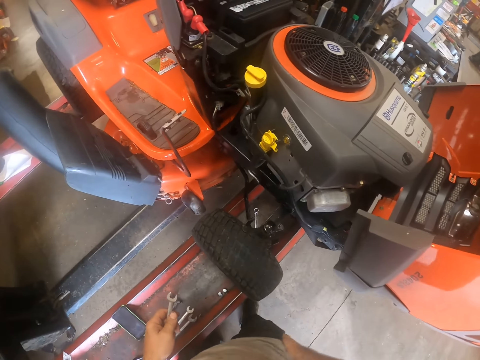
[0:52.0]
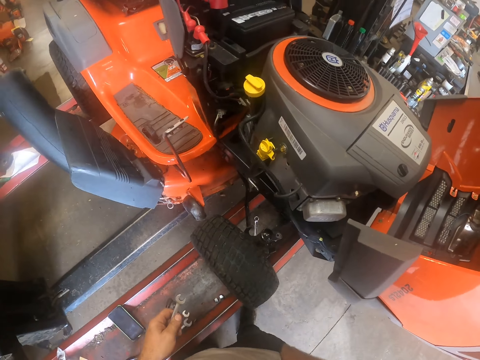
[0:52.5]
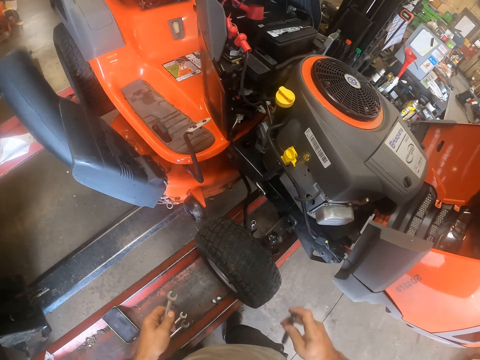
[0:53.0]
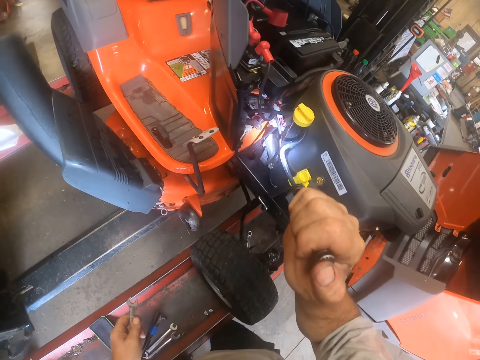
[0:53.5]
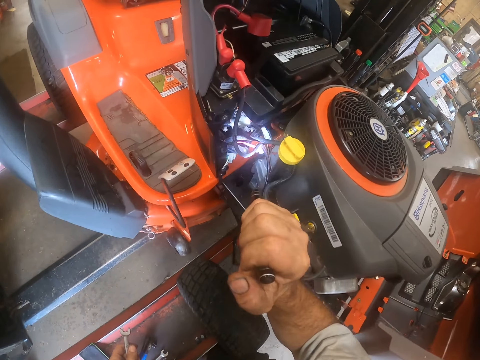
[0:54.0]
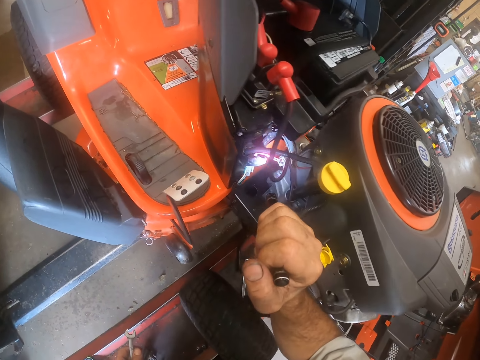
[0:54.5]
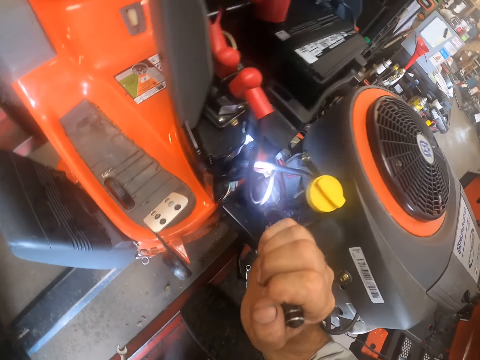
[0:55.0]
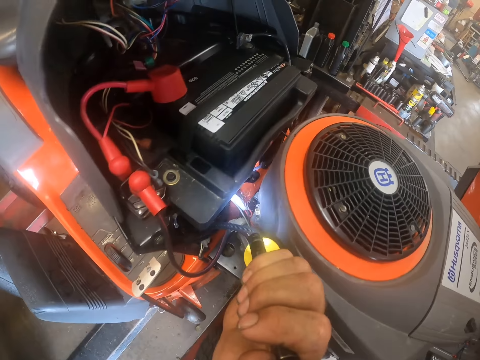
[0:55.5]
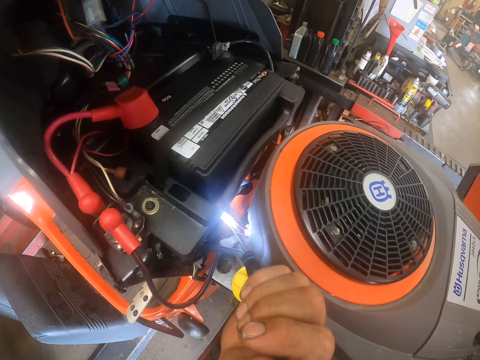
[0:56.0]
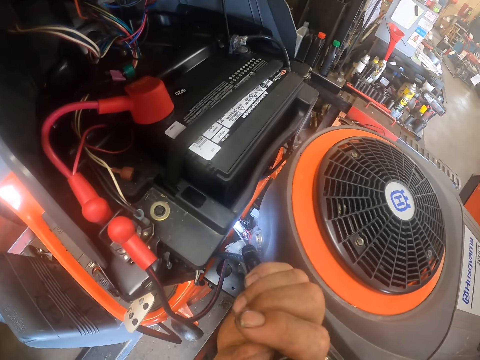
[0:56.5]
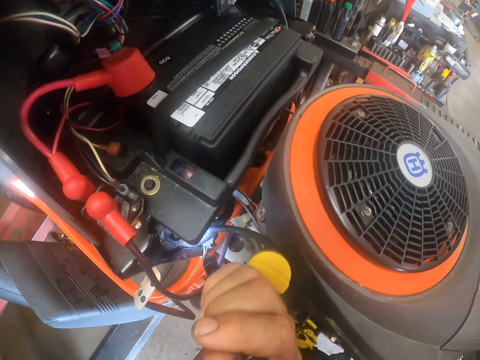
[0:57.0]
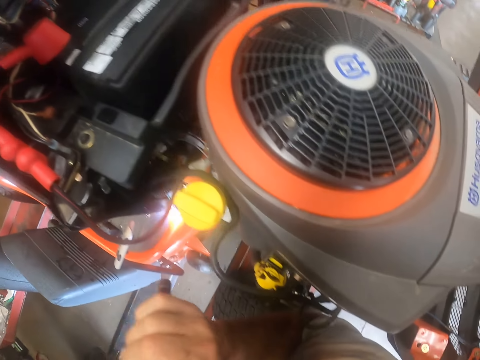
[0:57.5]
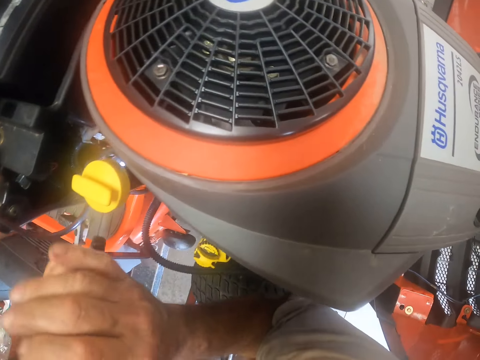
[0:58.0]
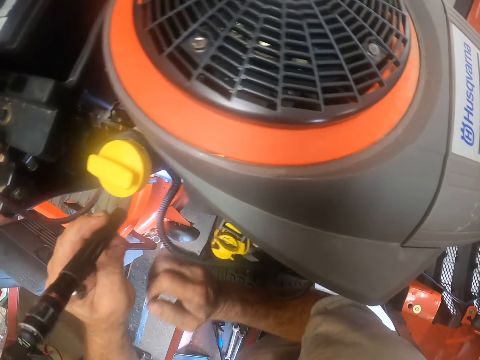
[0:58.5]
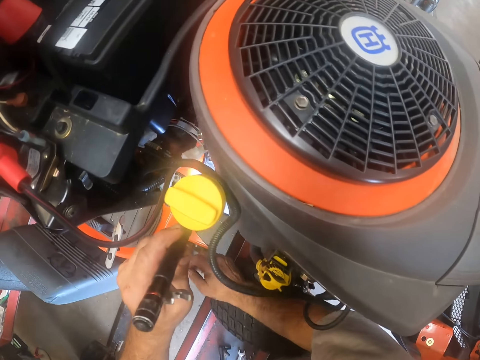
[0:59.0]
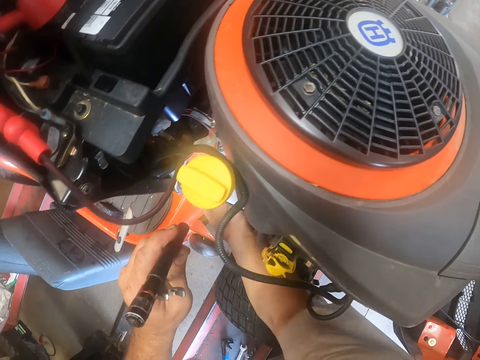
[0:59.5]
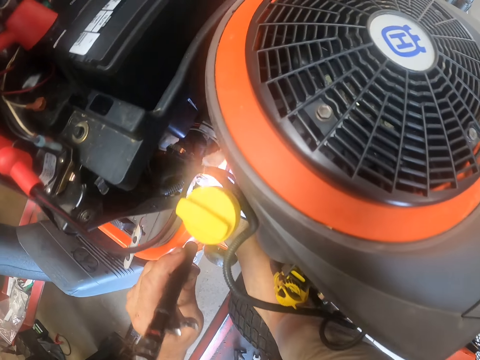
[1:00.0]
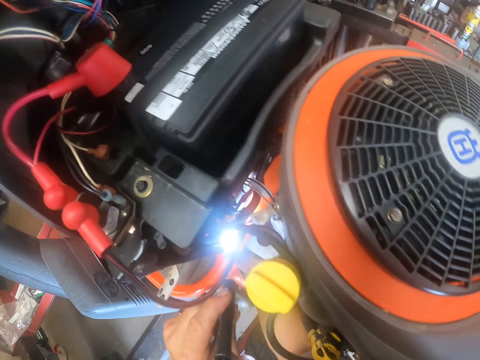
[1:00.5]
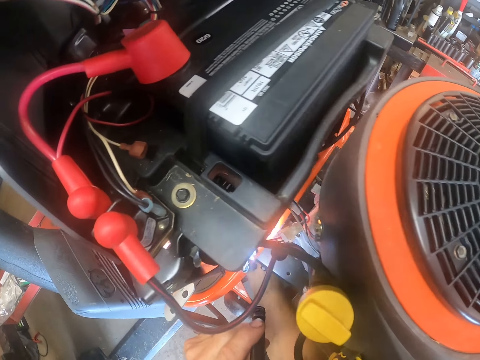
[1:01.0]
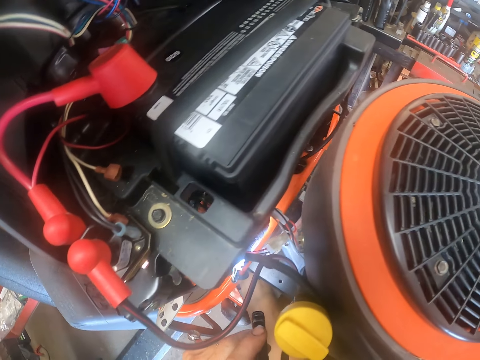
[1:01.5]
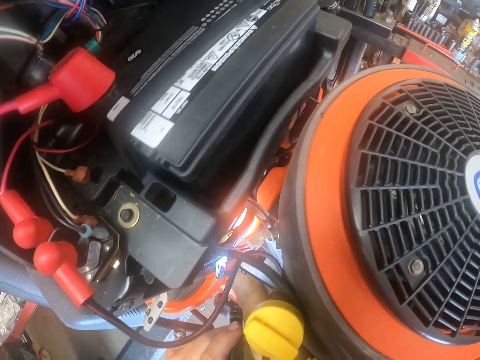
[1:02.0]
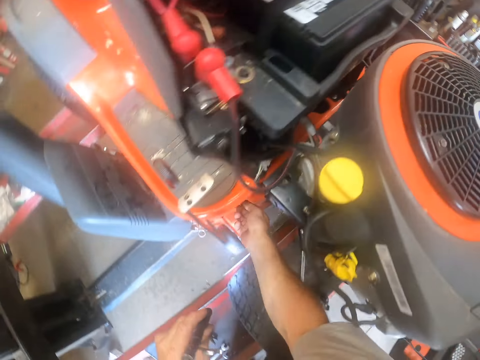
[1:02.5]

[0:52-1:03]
The camera wearer puts his right hand in his pocket. He brings out a torch from his pocket. He turns on the torch. He lights a mower with the torch. He looks in the lawn tractor bonnet. He passes the torch to his left hand. He puts his right hand under the lawn tractor. He handles the mower.

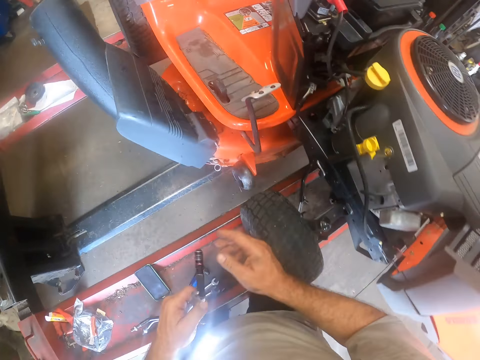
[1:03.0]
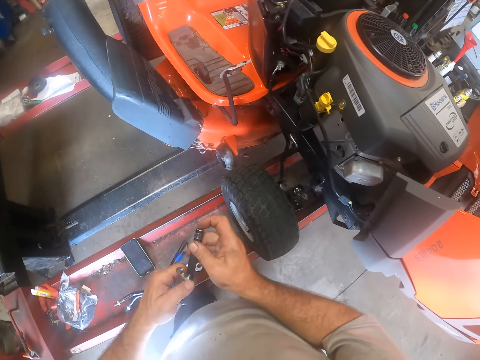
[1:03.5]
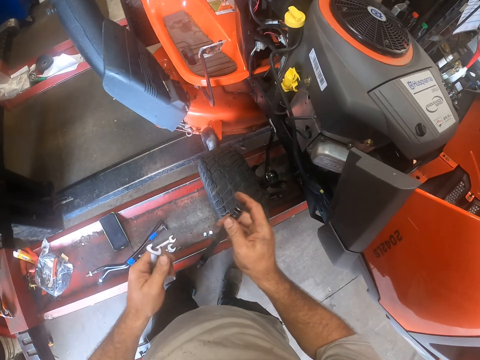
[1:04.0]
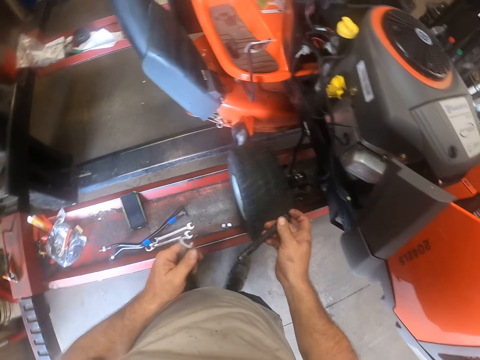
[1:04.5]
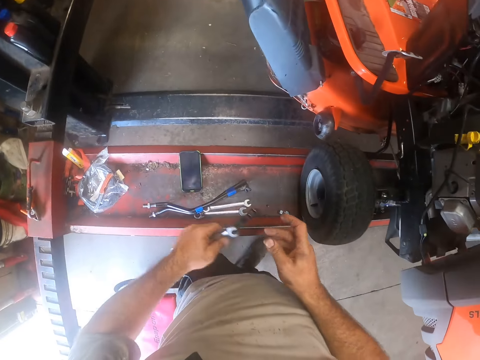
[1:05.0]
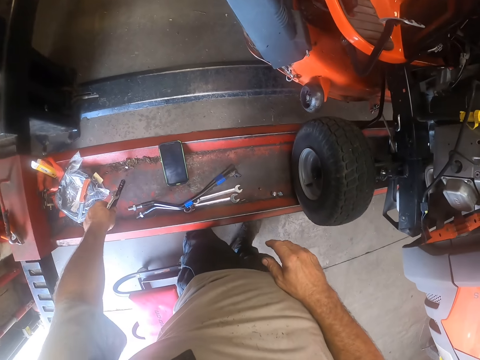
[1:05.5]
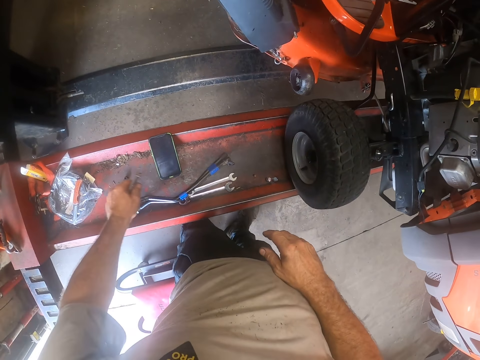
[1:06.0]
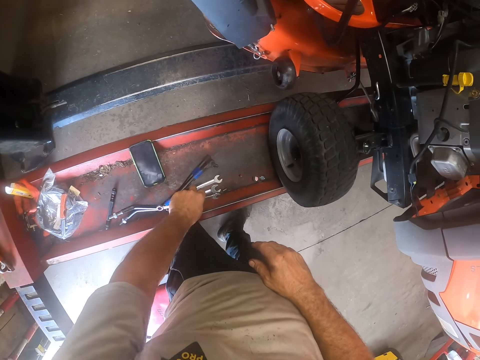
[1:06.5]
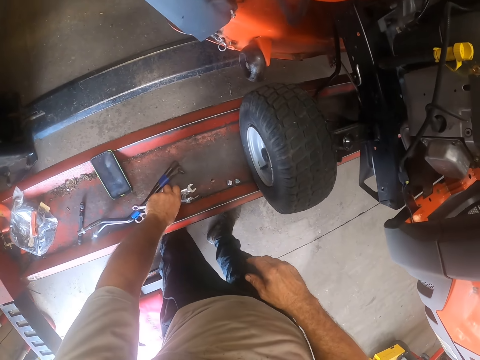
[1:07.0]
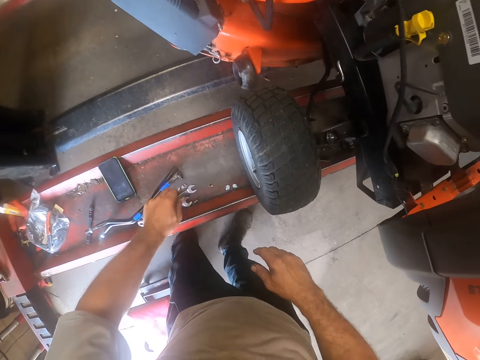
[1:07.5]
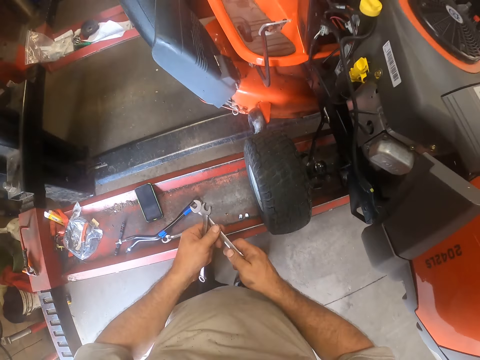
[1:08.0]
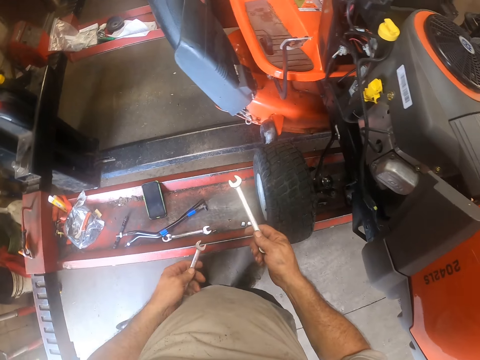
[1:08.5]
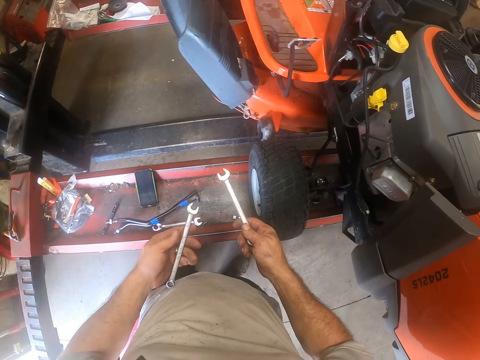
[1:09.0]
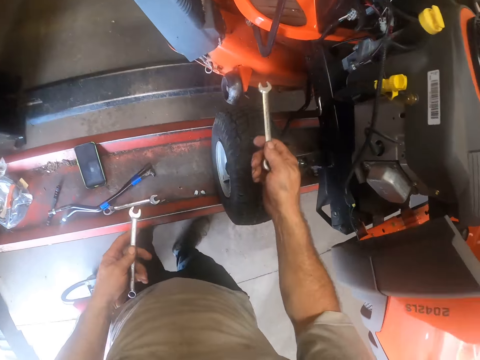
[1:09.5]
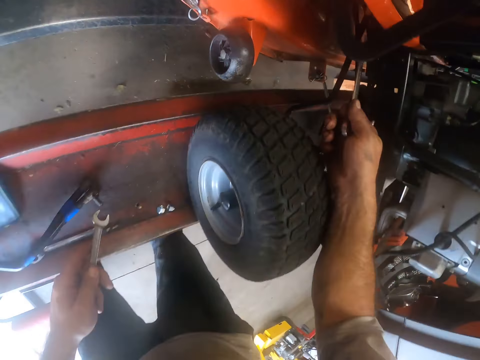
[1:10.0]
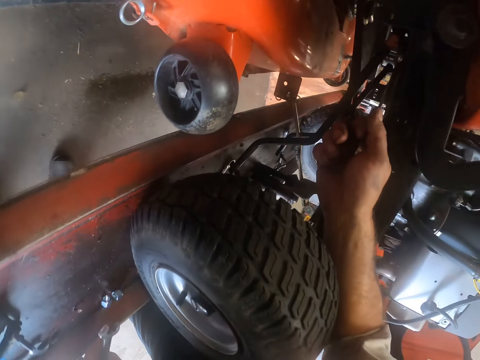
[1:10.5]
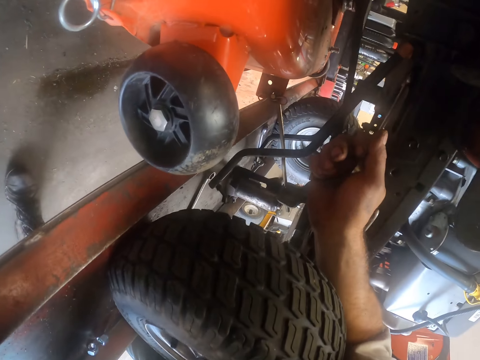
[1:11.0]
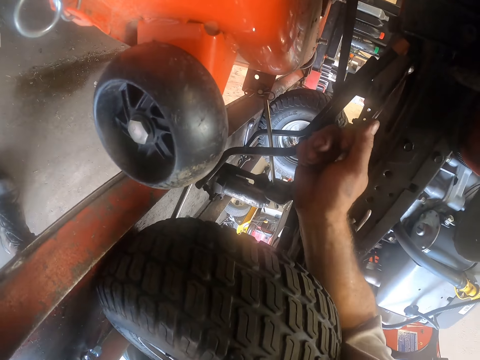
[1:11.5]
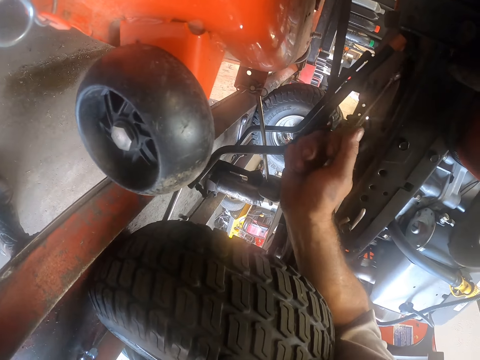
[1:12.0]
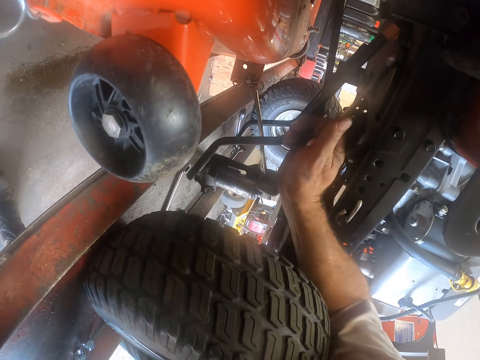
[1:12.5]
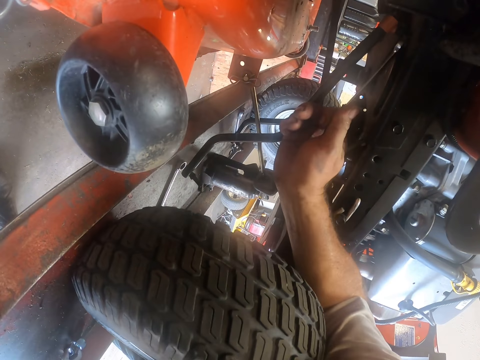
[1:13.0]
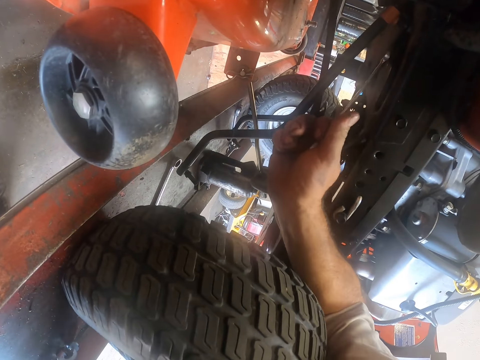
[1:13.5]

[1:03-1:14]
The camera wearer holds the torch with his right hand. He turns off the torch. He passes the torch to his left hand. He drops the torch on the workshop lift. He picks up a spanner from the workshop lift. He passes the spanner to his right hand. He puts the spanner under the lawn tractor. He finds a bolt with the spanner. He opens the bolt with the spanner.

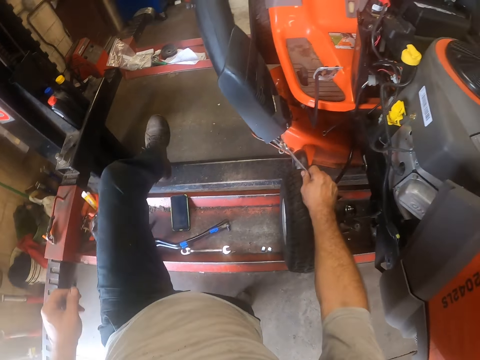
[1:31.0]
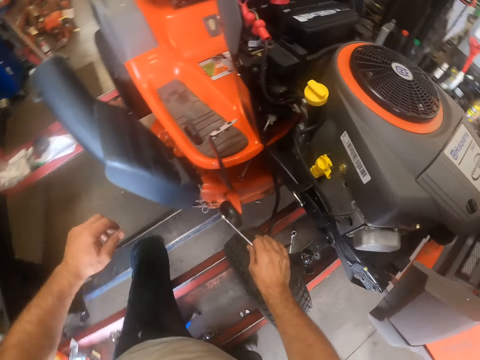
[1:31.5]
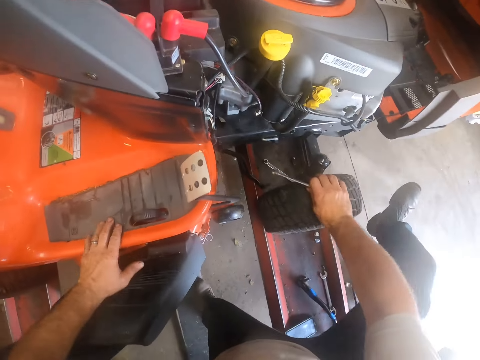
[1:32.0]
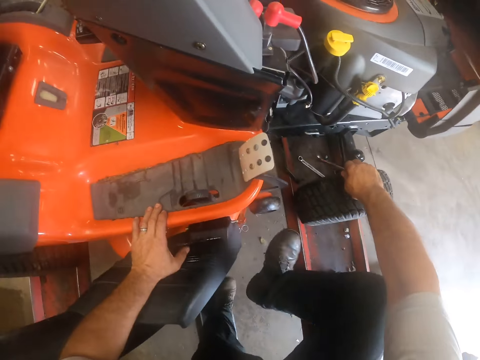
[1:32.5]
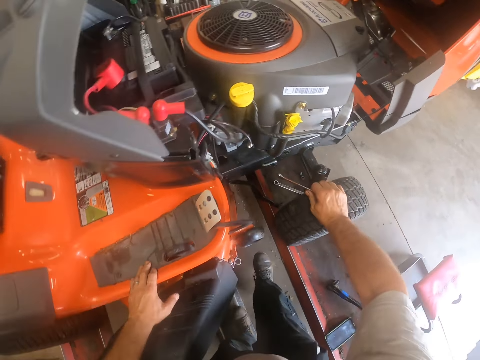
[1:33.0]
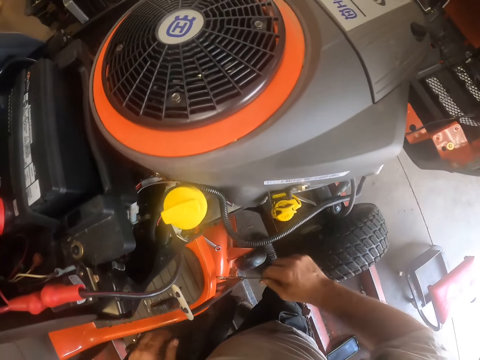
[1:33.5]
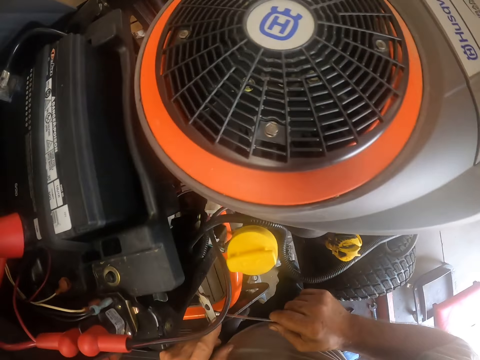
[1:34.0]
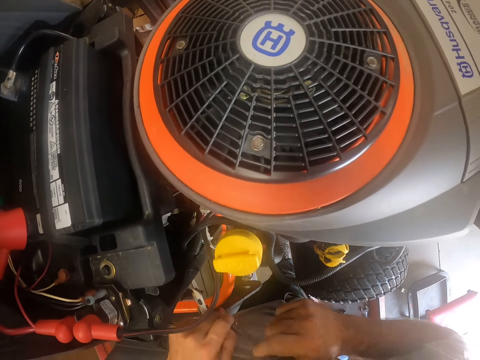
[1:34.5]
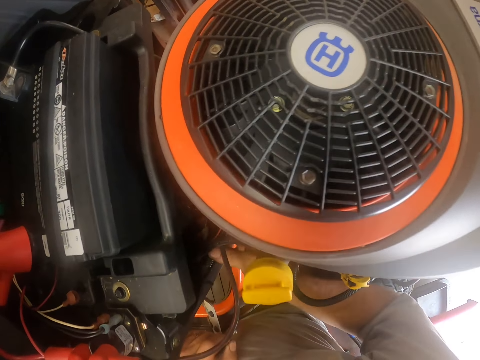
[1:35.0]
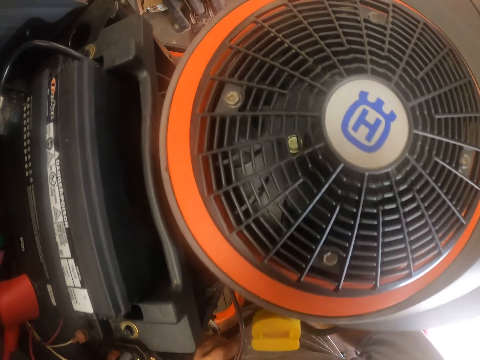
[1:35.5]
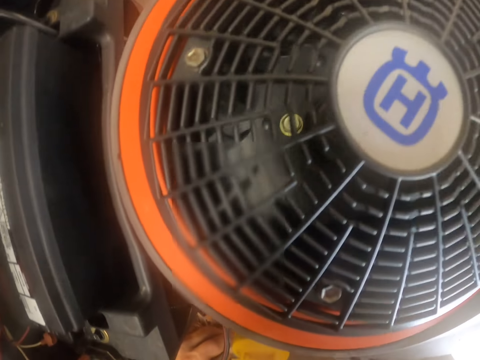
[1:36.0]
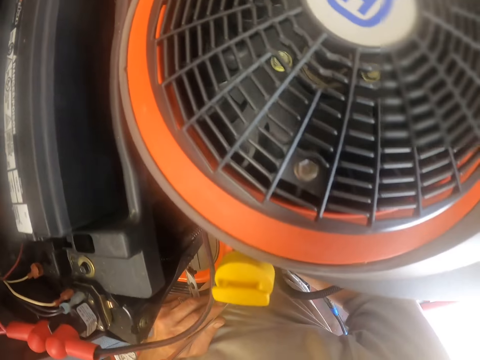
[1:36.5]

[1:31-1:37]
The camera wearer jumps over a car lift. He holds the lawn tractor with his left hand. He passes the spanner to his left hand. He puts his hand in the lawn tractor. He handles a mower.
